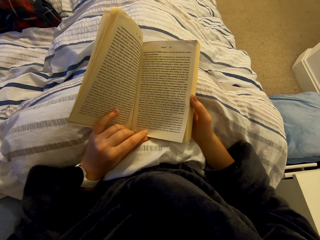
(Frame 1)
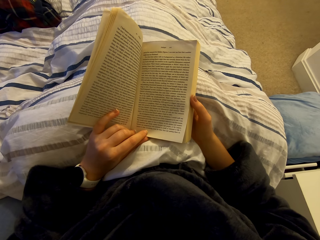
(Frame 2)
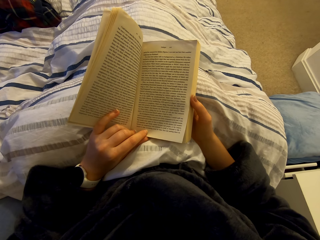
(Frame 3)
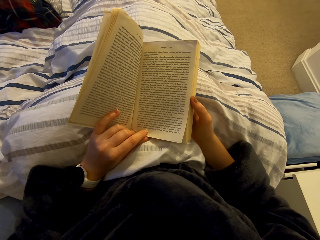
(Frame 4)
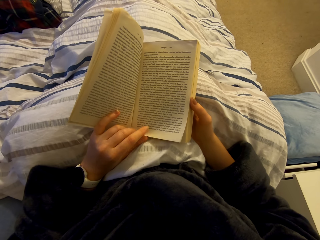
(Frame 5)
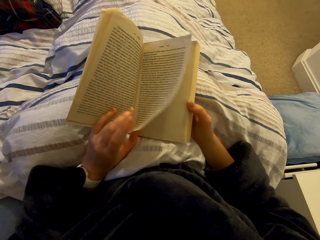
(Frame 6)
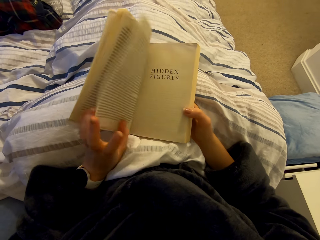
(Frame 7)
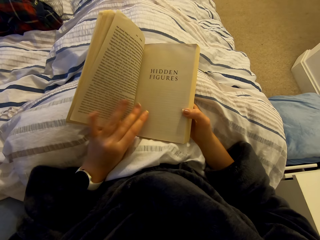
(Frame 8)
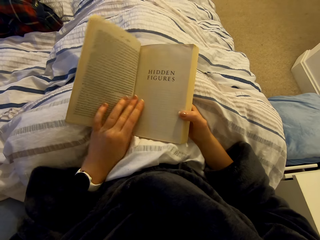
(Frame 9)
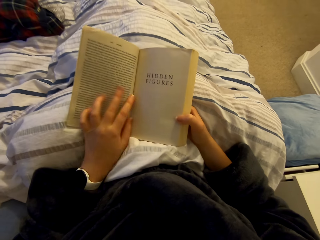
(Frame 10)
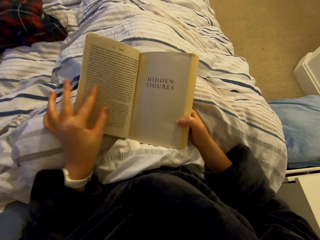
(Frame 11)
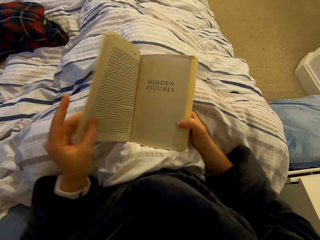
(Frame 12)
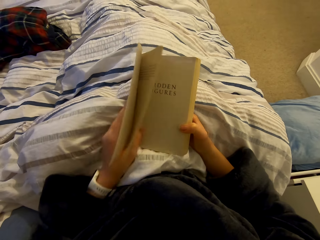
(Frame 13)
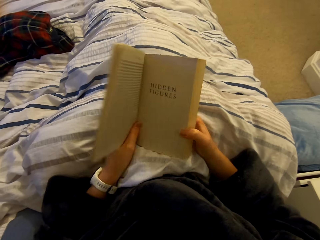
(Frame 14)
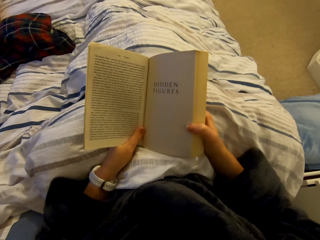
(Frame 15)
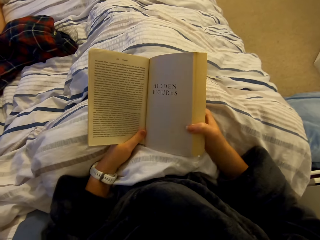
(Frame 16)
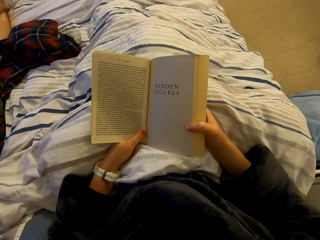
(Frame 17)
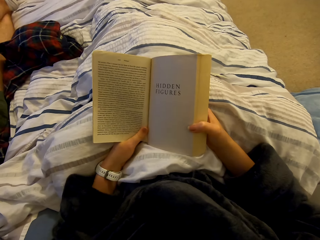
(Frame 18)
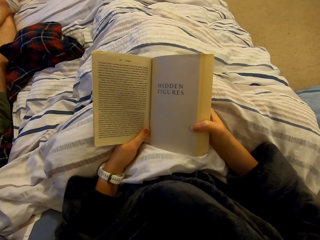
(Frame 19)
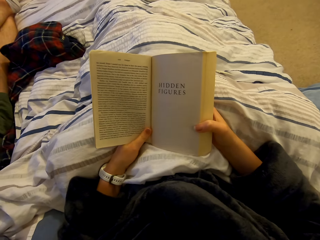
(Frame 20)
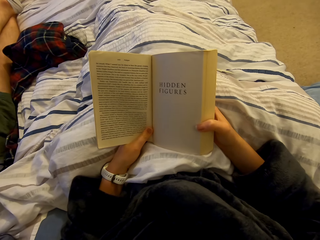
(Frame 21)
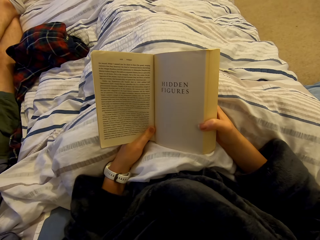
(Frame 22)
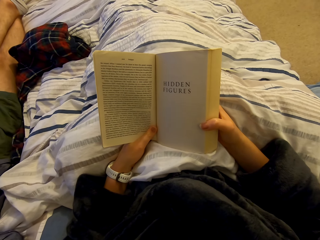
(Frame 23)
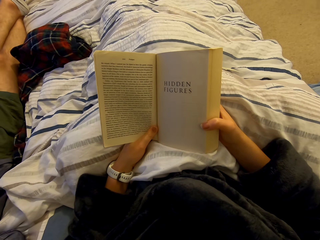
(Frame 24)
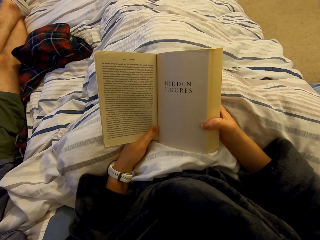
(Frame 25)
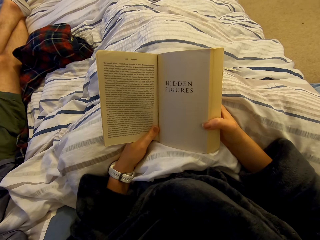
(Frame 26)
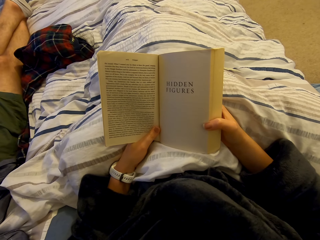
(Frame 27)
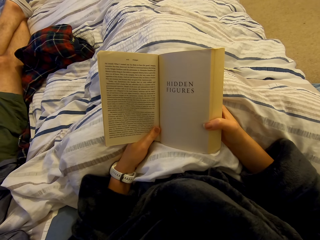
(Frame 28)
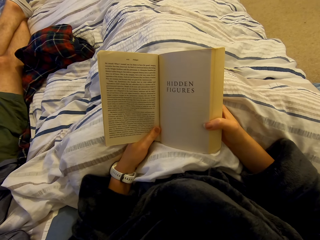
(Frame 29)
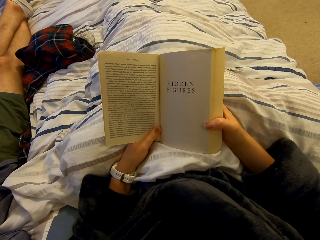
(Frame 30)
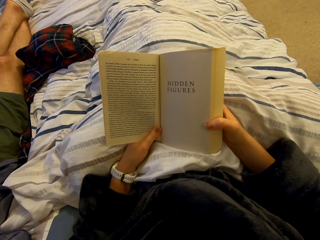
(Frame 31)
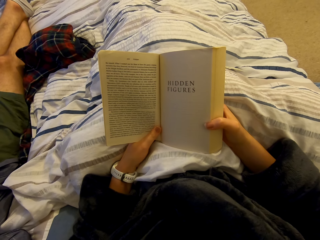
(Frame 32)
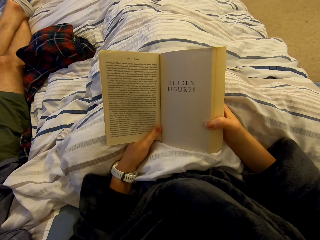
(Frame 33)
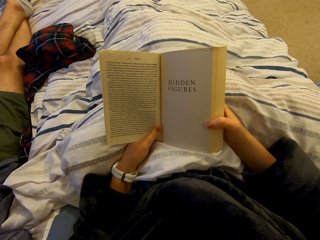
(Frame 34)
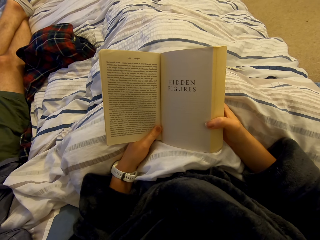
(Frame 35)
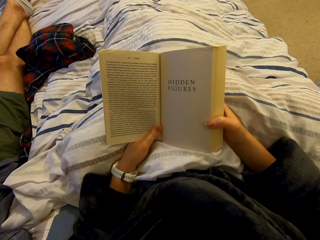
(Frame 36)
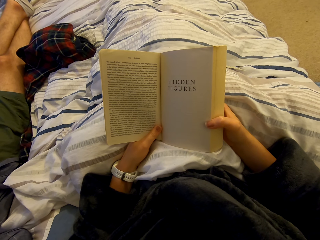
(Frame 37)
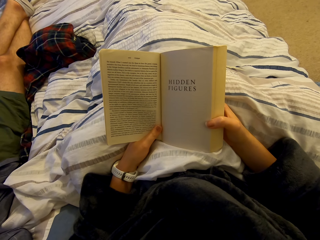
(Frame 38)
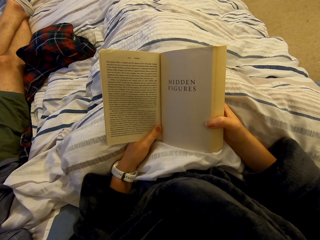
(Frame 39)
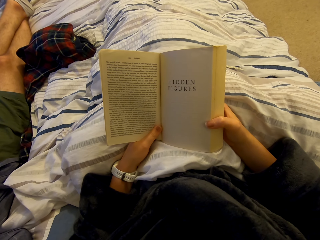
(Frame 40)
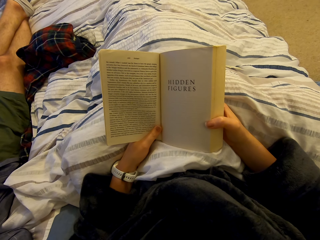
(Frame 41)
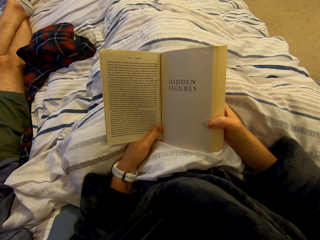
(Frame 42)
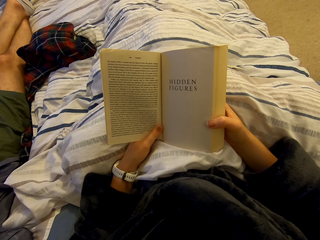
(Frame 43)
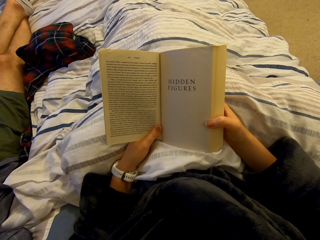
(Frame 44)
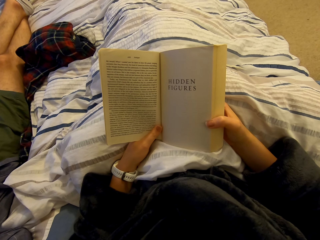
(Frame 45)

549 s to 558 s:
The camera wearer turns a page. They read the book on the bed.

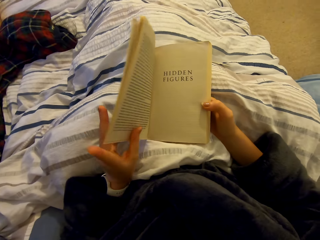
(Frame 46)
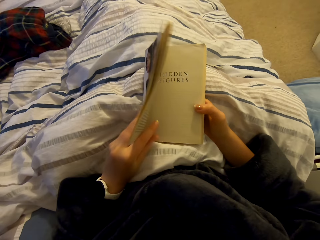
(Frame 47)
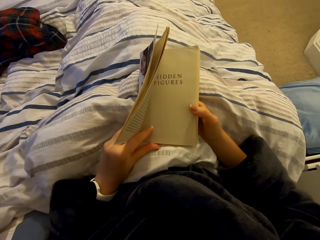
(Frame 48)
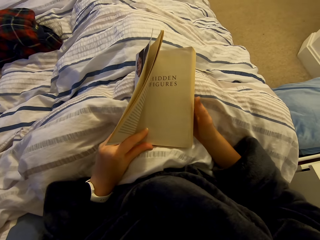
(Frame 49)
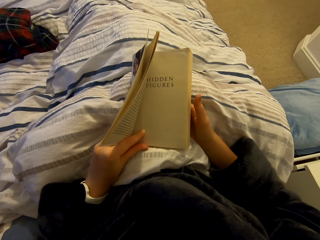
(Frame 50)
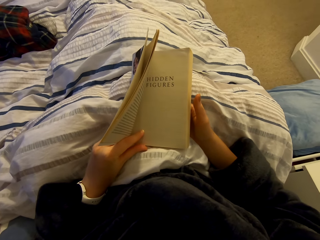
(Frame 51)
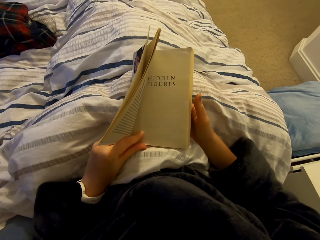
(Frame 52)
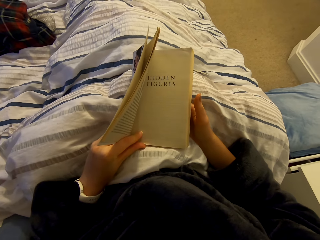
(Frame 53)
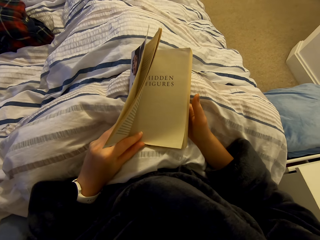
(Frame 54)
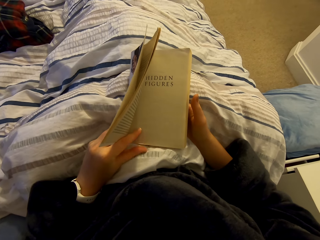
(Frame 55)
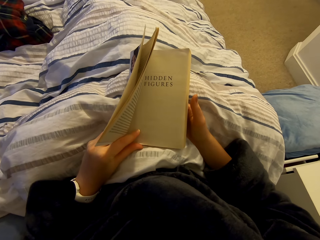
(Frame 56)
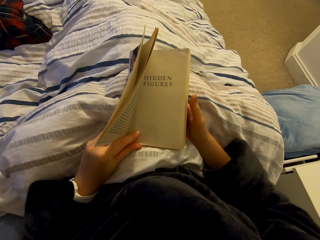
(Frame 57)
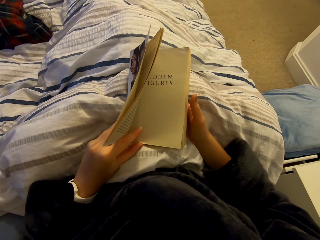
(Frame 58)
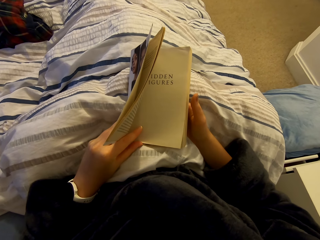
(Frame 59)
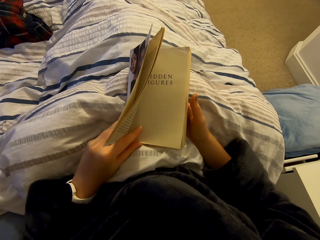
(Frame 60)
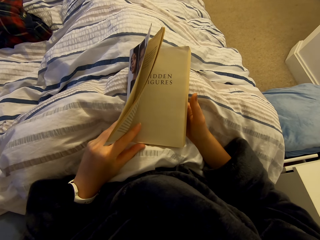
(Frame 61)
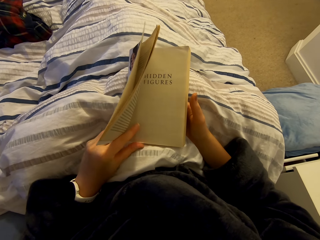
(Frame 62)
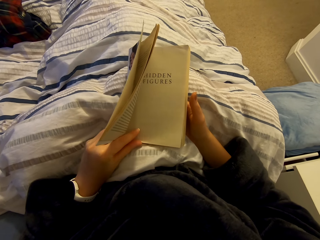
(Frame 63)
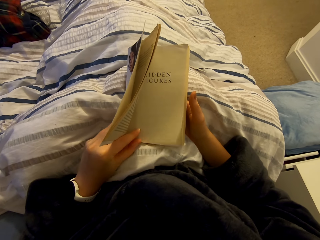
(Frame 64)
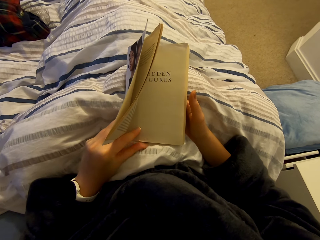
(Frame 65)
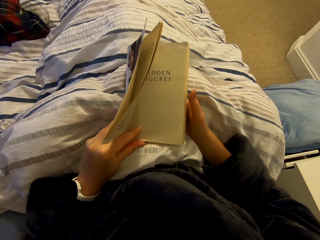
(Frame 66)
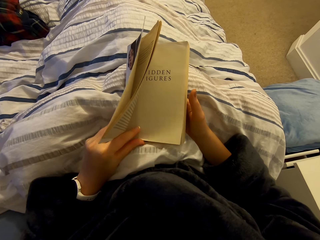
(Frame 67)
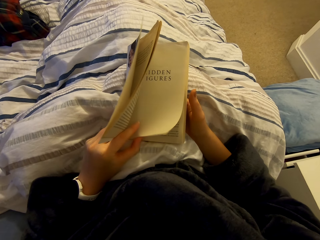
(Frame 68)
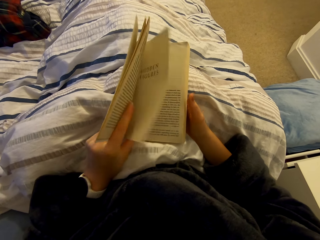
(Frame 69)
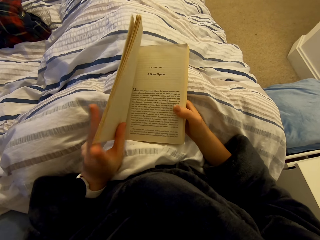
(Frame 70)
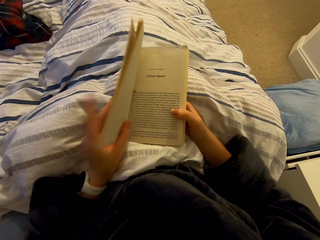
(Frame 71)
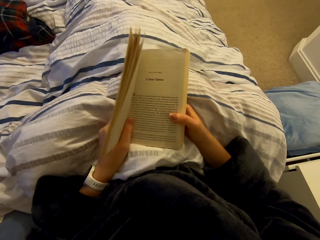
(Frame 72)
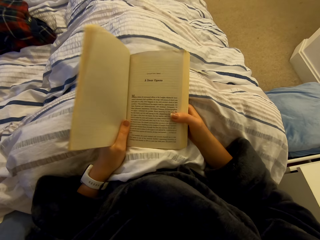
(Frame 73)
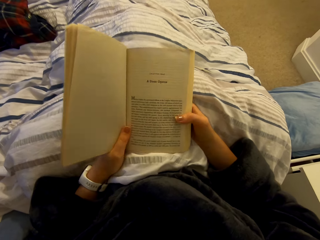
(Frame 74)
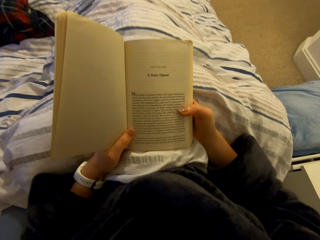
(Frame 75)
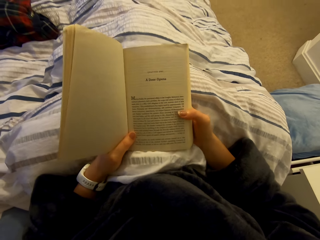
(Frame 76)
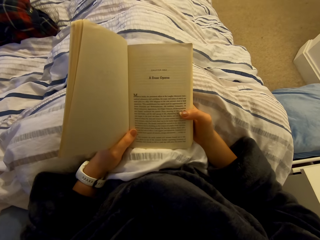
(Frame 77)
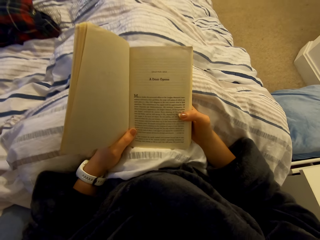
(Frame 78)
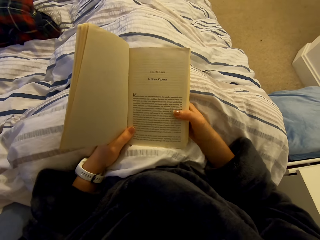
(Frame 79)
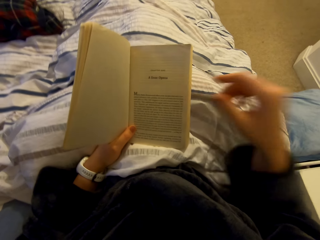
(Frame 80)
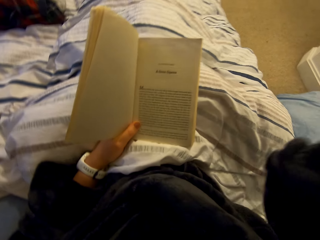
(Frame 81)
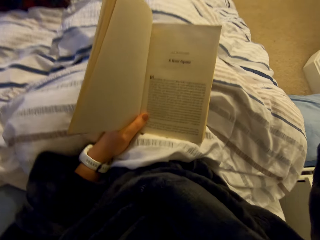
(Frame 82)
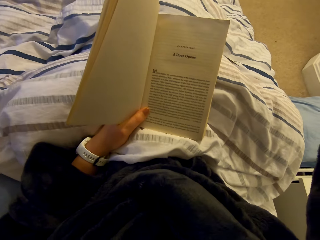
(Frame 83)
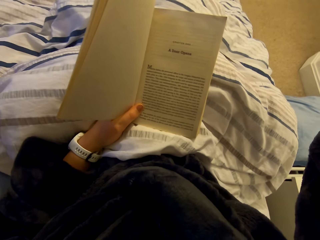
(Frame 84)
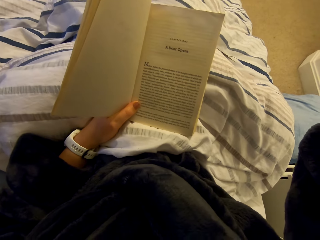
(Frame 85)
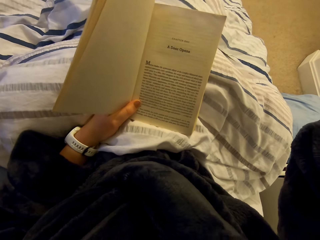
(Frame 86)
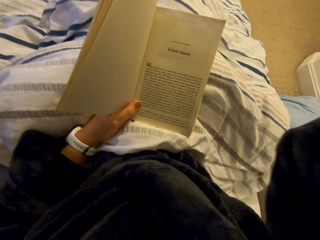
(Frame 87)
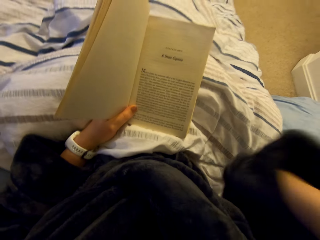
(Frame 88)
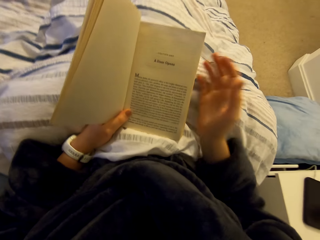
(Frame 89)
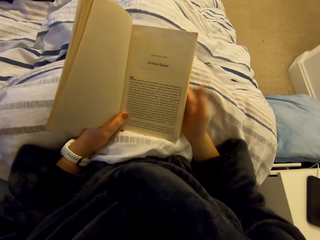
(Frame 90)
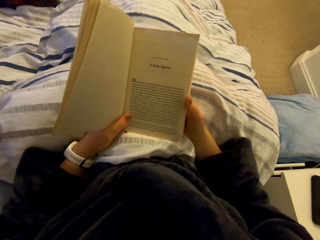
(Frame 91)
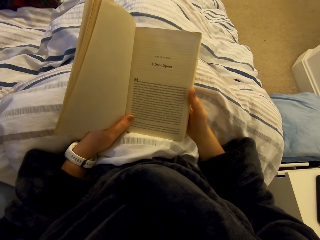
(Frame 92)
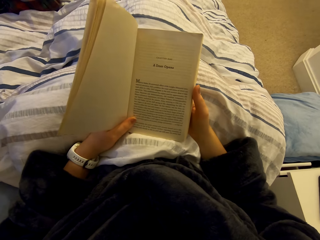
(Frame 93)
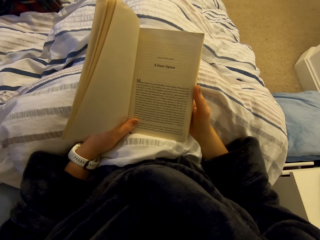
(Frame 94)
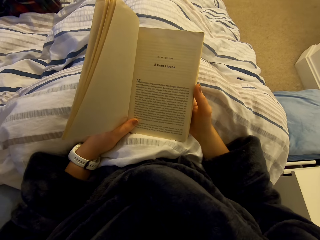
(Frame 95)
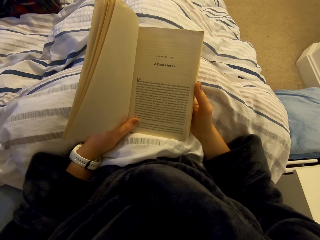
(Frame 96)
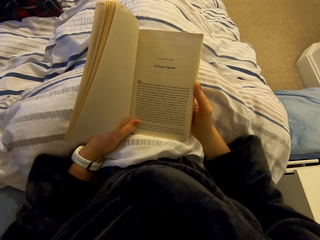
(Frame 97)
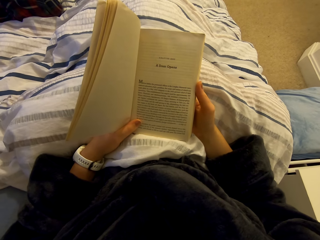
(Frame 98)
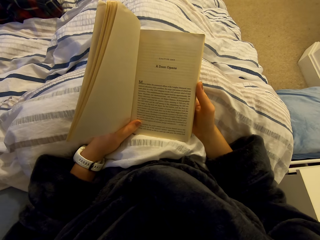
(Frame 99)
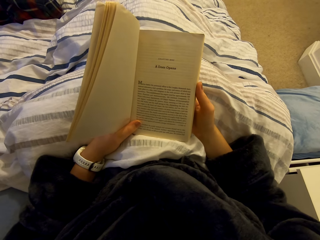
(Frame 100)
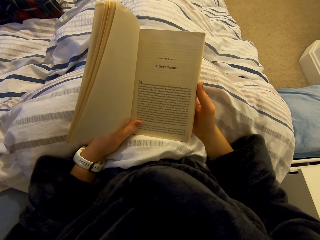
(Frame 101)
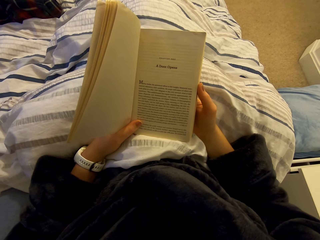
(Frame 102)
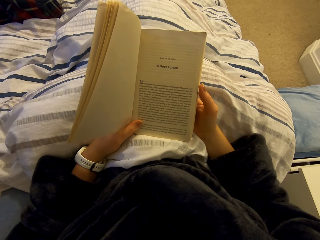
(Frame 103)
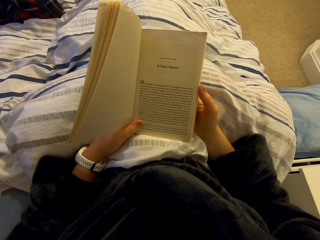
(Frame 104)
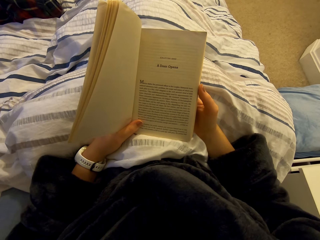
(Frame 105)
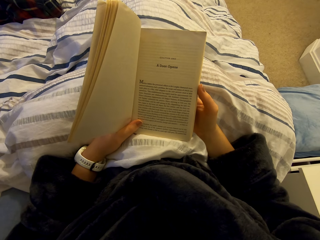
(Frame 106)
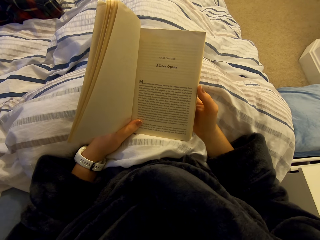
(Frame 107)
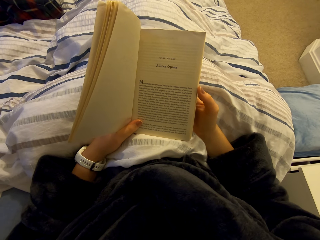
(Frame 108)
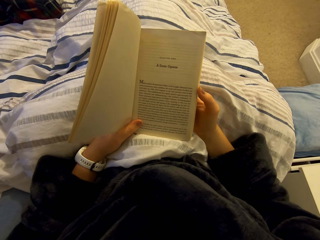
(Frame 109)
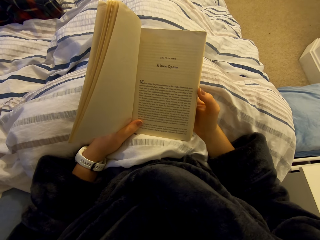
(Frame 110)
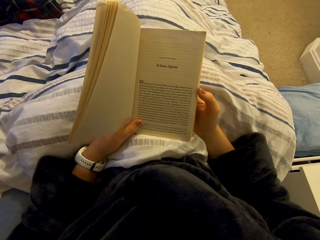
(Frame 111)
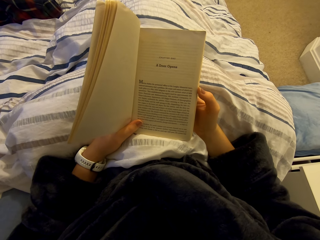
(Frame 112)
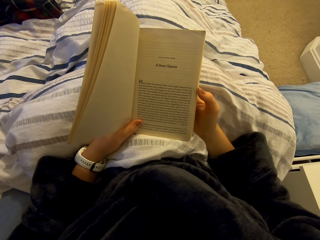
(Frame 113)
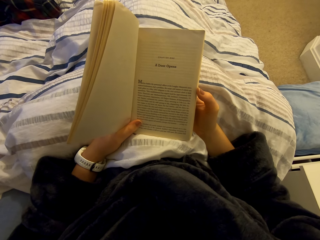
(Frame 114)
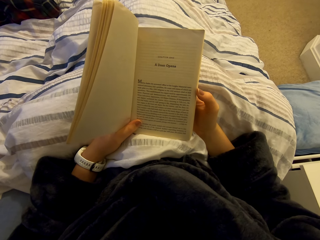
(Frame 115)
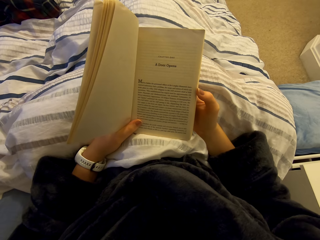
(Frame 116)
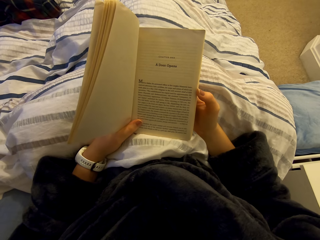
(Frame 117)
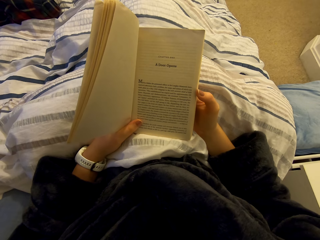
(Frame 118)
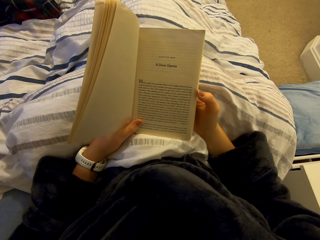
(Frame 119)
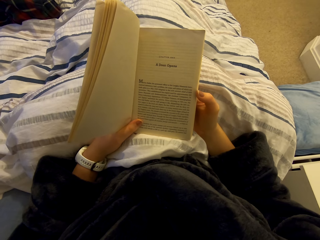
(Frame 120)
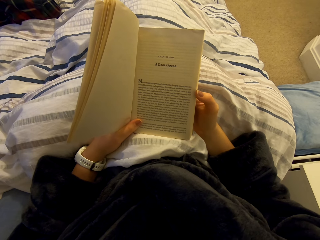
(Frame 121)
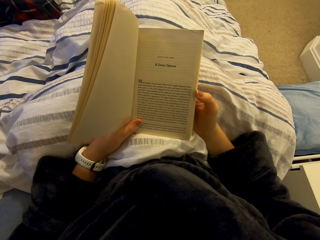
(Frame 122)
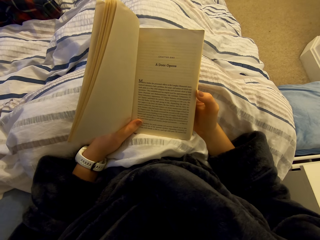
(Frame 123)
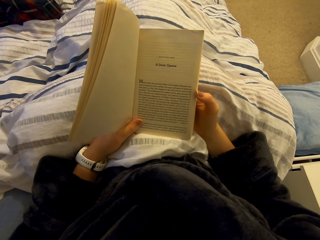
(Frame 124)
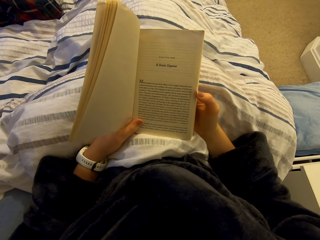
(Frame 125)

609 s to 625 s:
The camera wearer opens a page of the book or novel. They read the book on the bed. They touch something. They read the novel.
